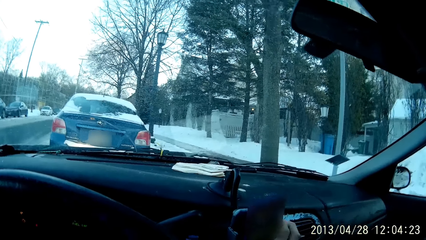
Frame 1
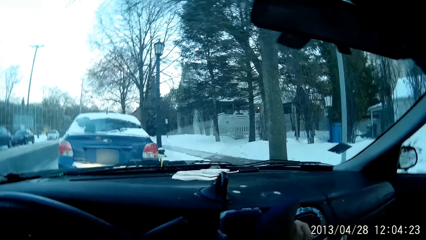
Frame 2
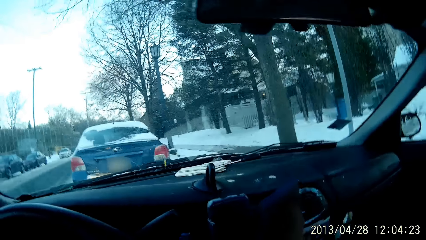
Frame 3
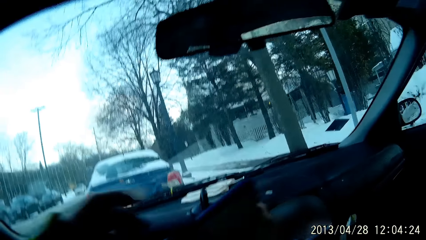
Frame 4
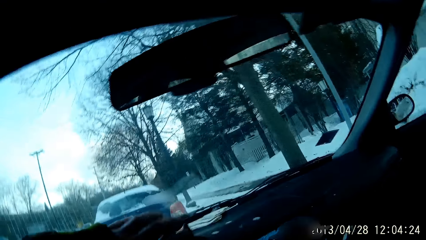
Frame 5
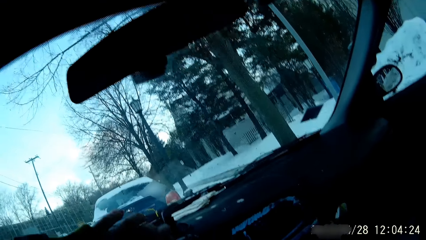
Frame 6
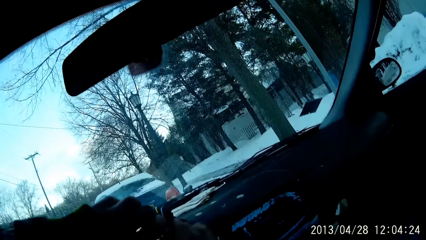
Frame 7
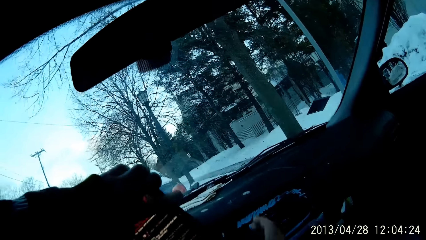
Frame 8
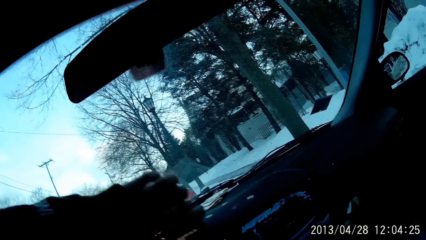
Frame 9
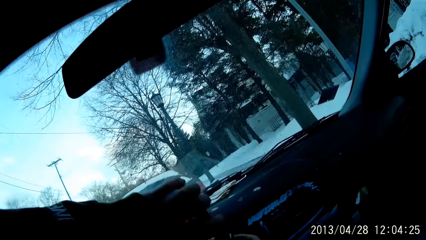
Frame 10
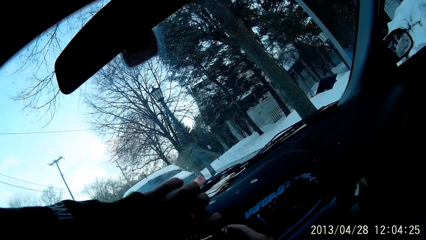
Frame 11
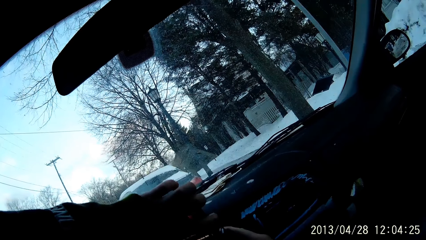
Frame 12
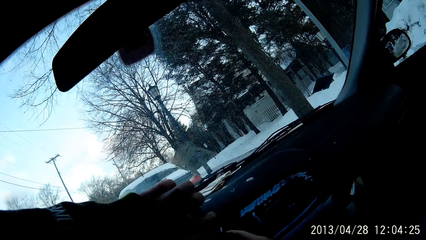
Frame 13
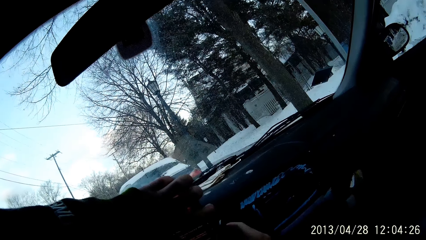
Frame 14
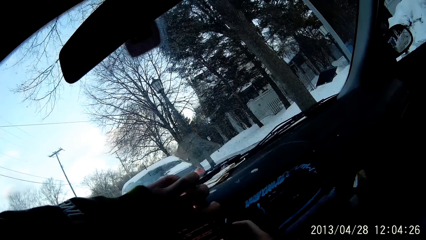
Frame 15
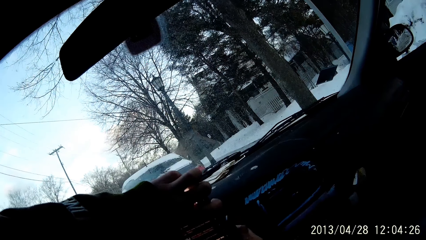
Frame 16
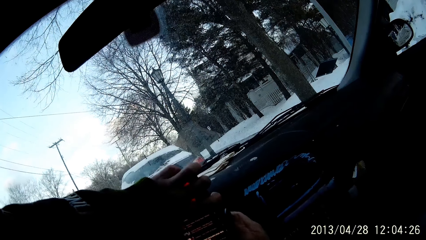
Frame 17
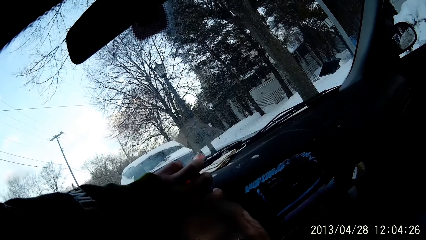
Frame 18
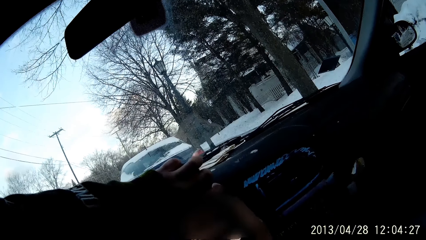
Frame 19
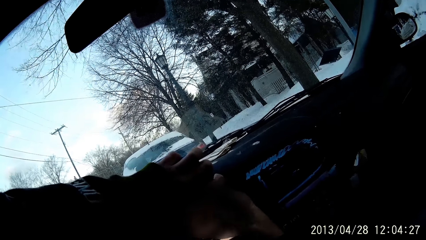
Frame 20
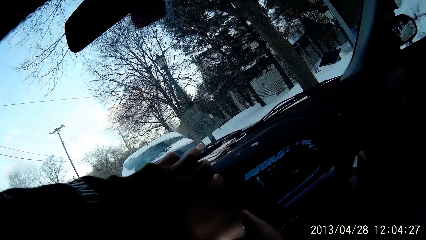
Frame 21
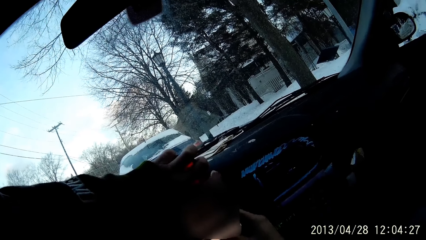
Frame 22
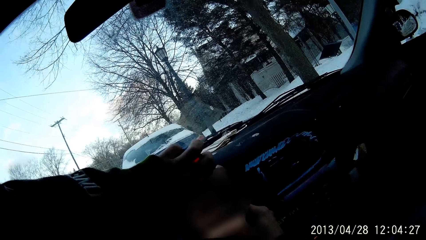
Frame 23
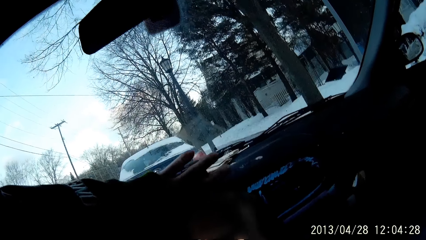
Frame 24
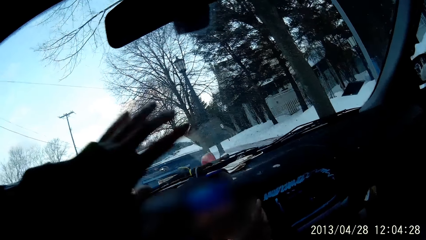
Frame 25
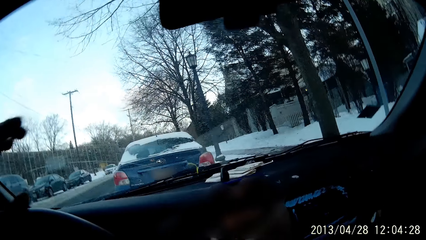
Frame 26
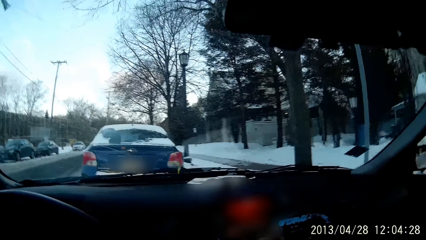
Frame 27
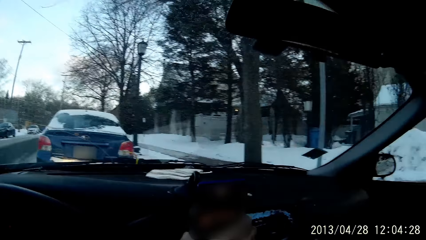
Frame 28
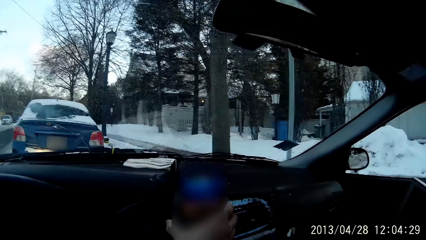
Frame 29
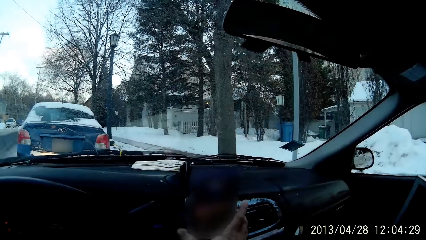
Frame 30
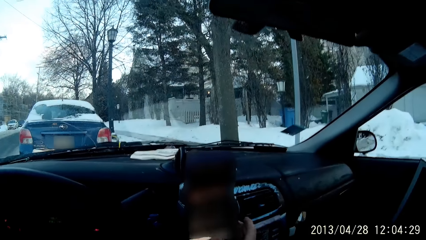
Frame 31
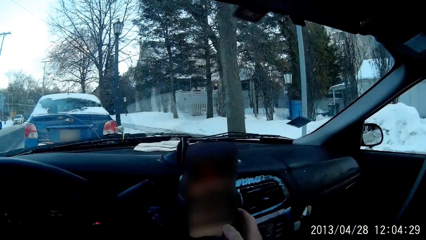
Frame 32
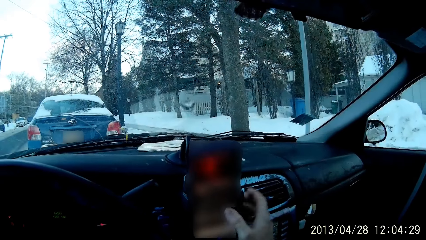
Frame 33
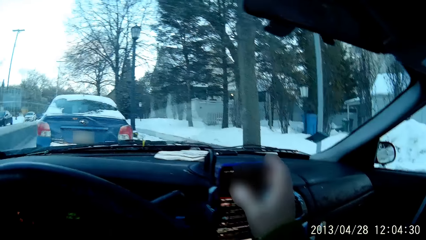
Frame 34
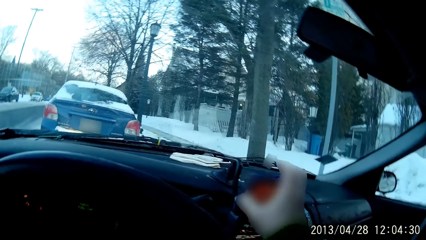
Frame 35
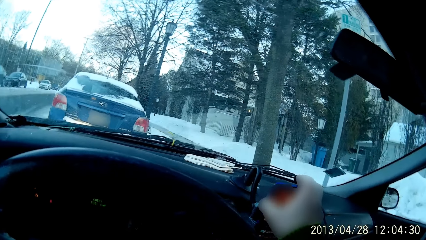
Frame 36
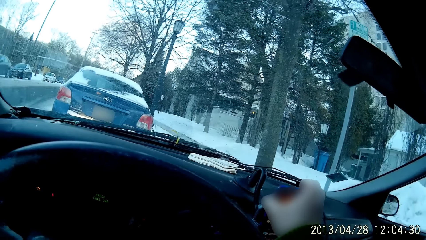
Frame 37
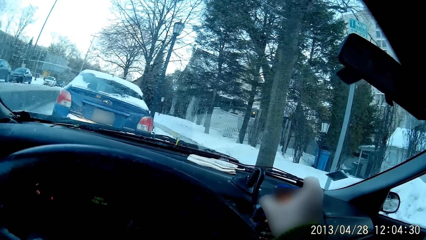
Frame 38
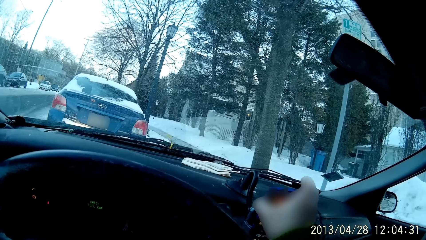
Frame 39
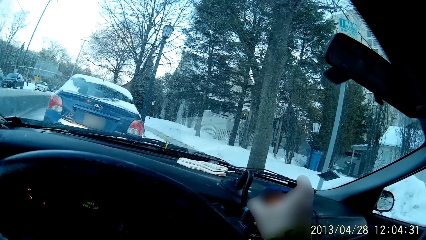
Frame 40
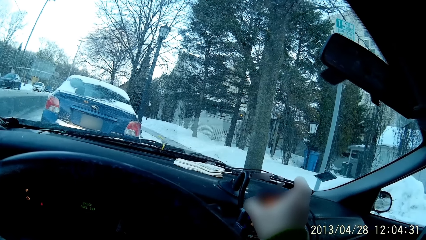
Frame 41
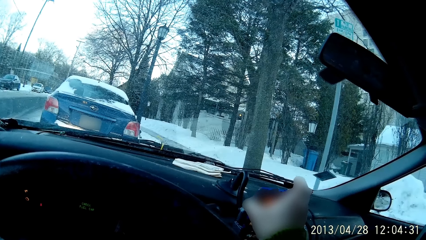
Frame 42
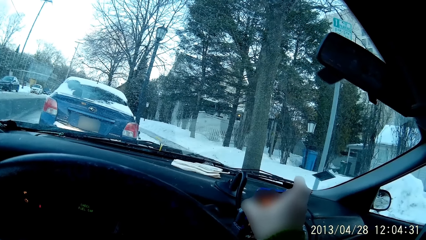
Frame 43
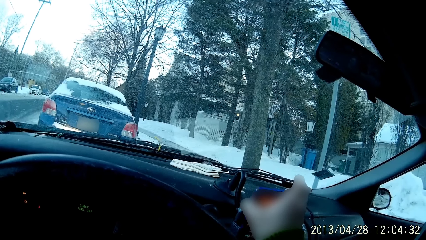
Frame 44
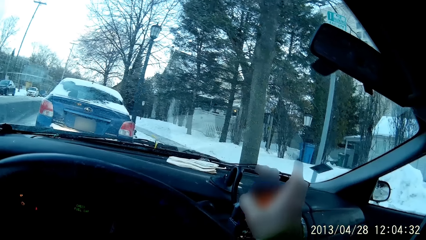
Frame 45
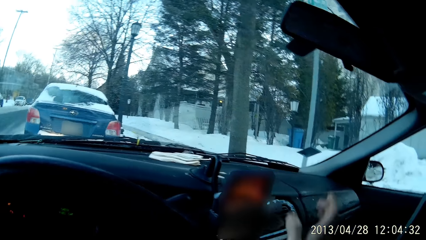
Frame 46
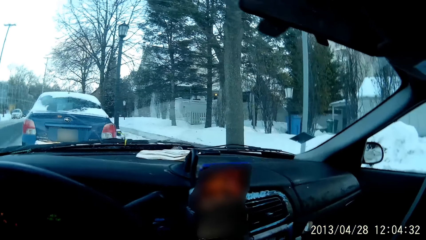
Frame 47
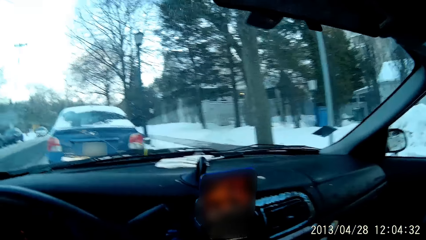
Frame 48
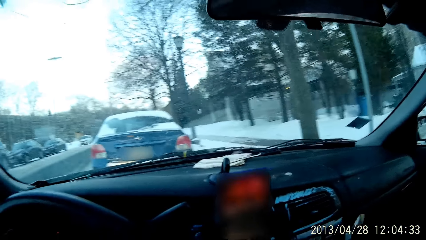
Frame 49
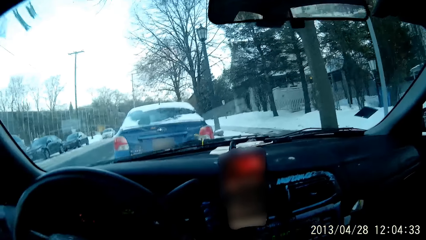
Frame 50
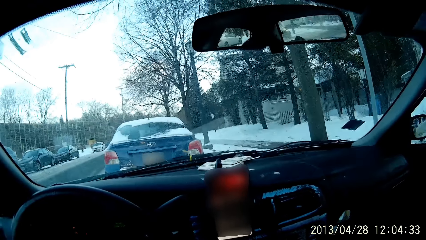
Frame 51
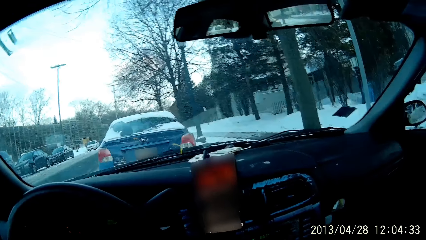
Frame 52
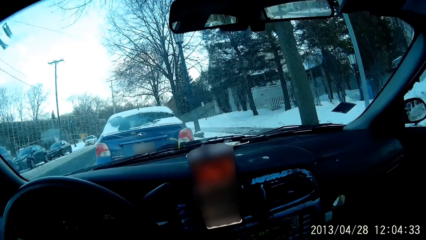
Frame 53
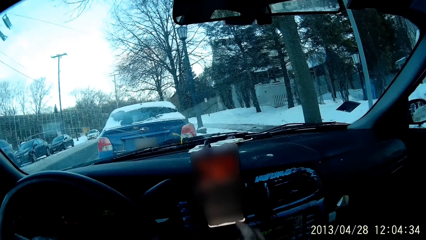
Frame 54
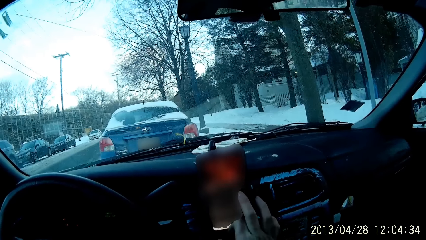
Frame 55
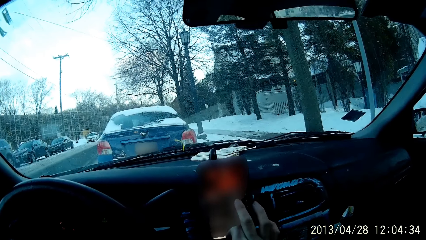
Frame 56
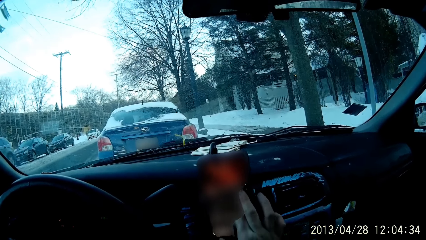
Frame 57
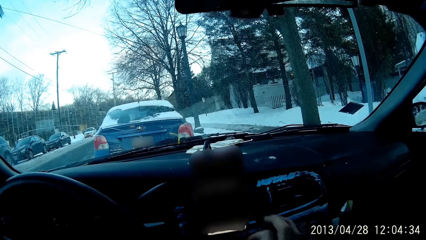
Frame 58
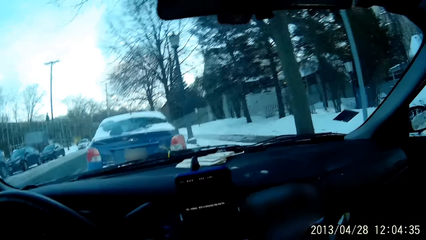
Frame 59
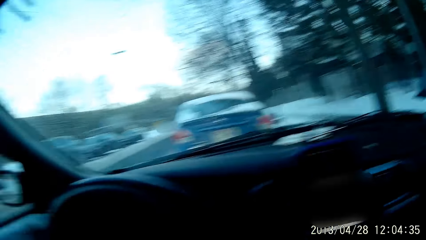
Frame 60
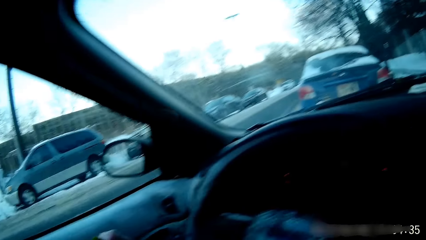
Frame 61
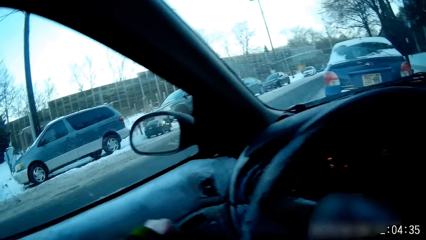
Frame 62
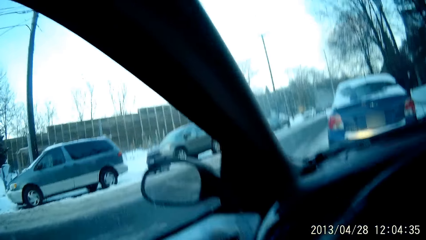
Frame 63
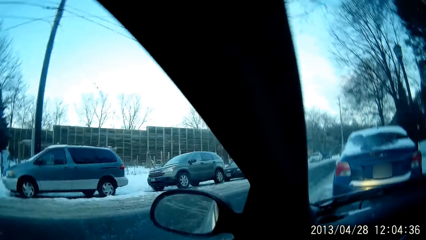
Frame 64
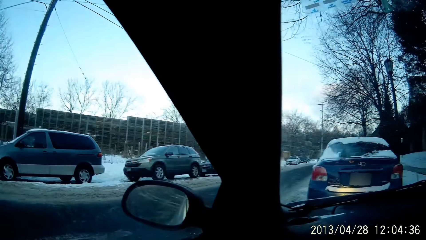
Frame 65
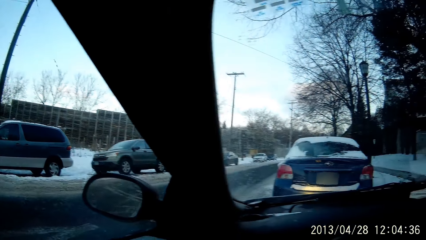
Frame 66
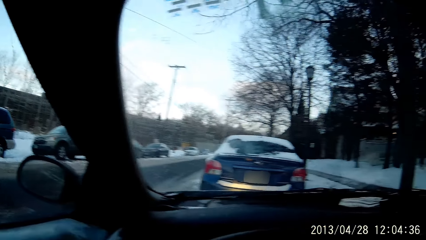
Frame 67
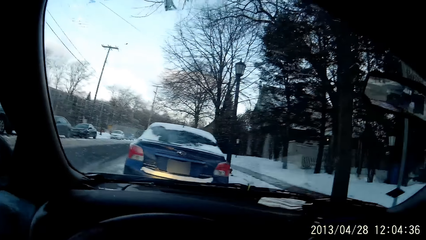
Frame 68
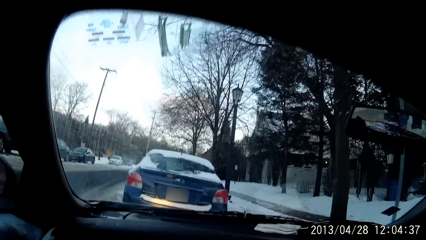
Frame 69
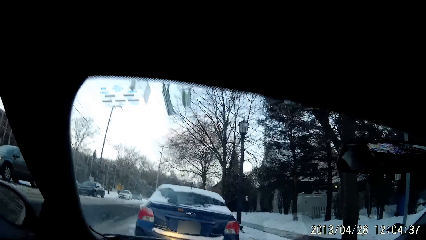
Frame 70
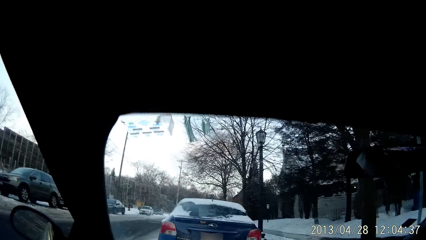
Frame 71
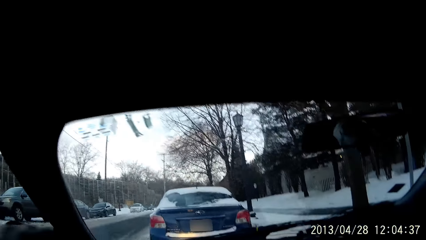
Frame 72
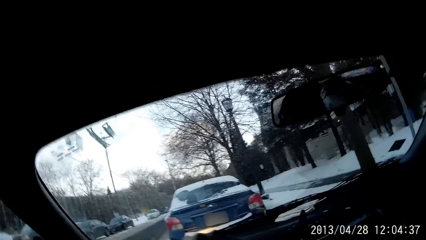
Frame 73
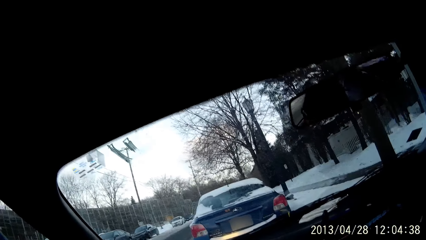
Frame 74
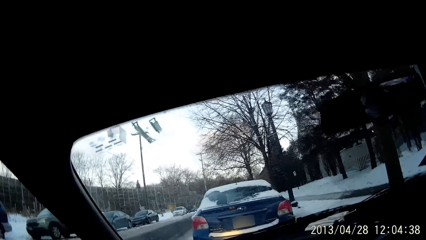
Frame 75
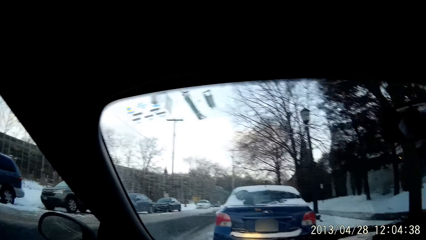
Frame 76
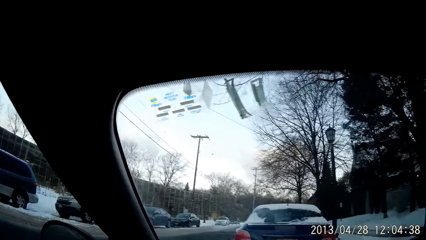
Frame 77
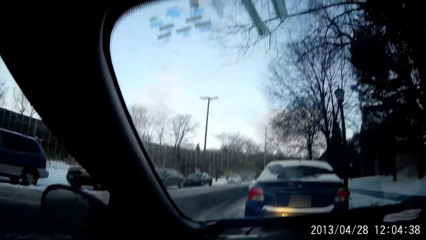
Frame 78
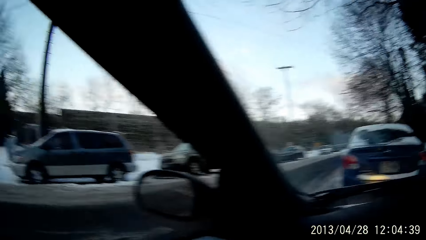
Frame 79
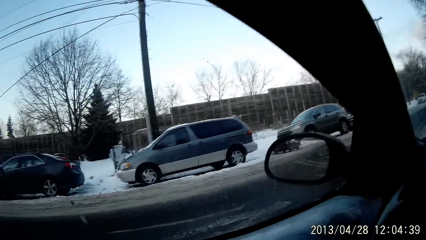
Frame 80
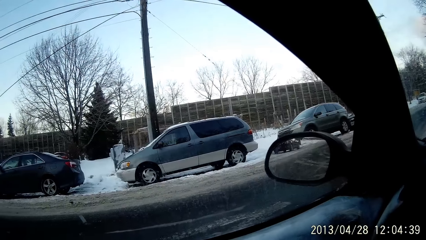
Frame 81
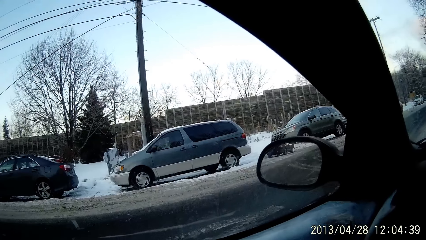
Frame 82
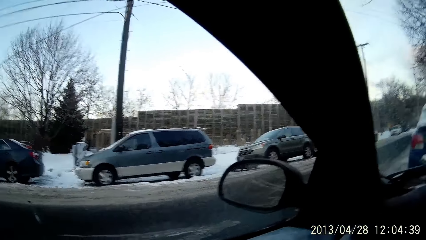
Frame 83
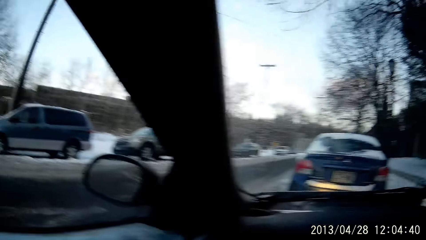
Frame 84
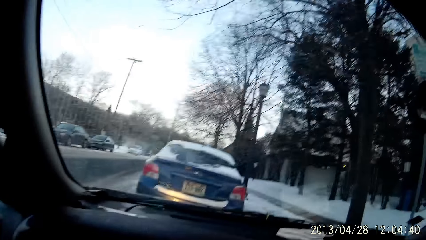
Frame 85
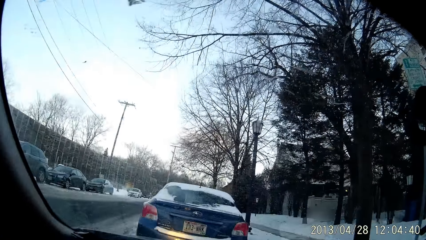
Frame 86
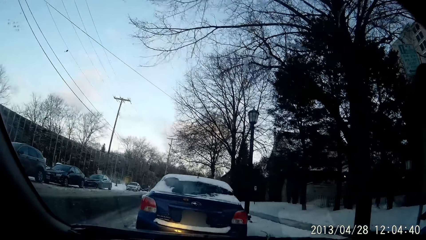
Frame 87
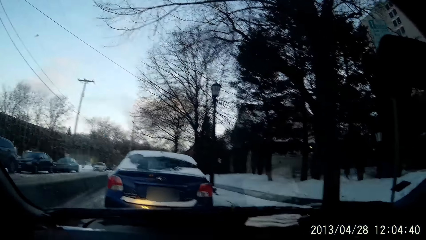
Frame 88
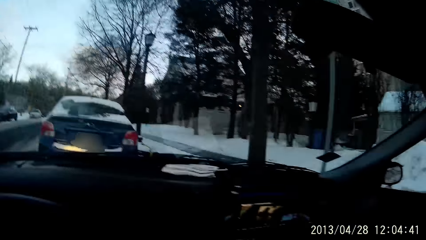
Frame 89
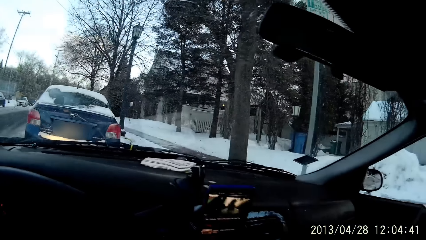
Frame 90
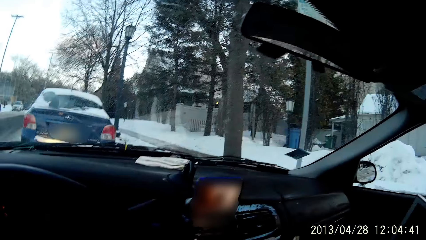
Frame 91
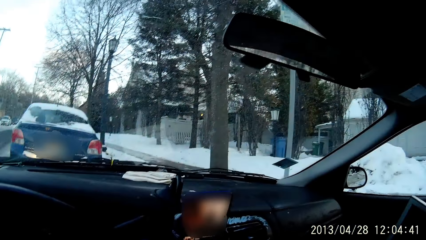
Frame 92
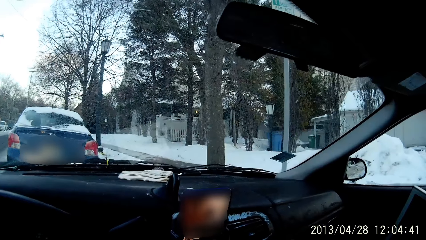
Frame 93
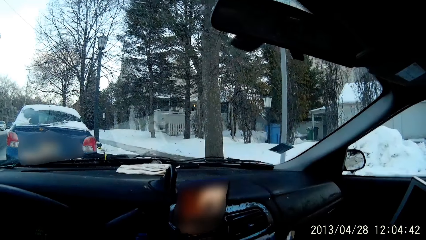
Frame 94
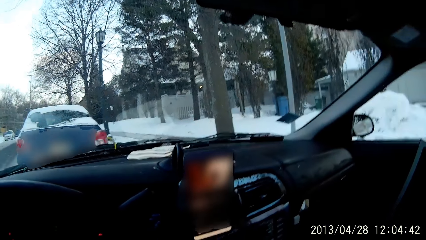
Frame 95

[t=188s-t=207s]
The camera wearer picks up a phone with the right hand. They hold the phone with the left hand. They place the phone on a car phone mount. They touch the phone with the right hand. They fix the phone inside the stereo. They scroll the phone with the right hand. They close a car door with the left hand.
